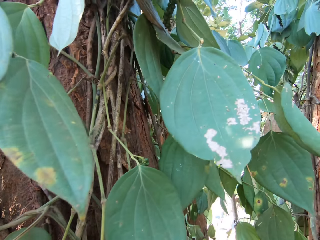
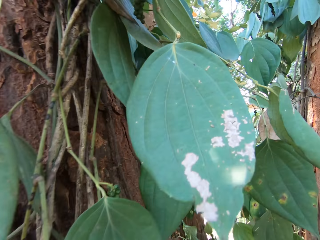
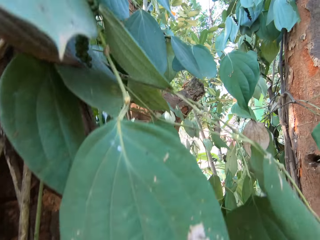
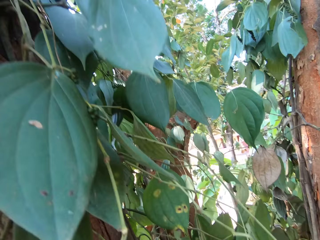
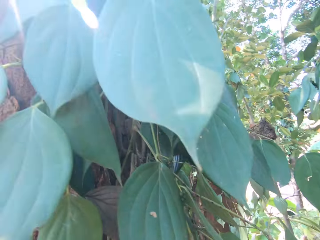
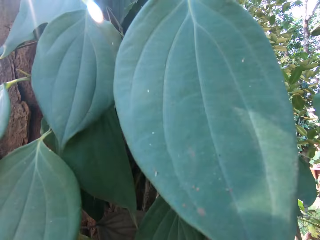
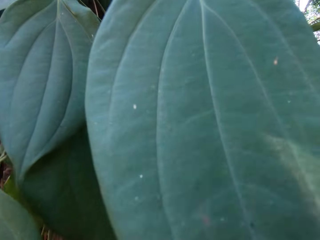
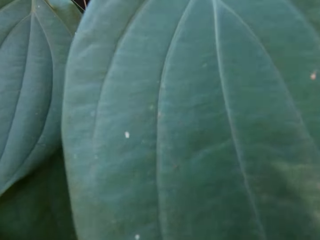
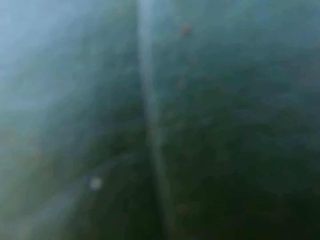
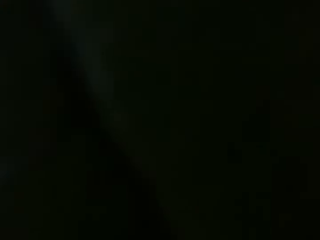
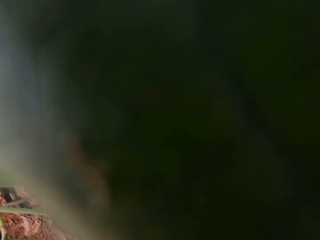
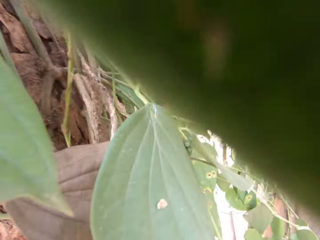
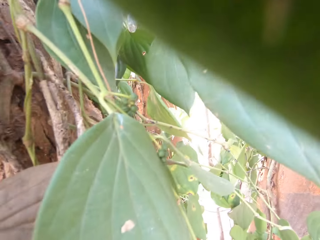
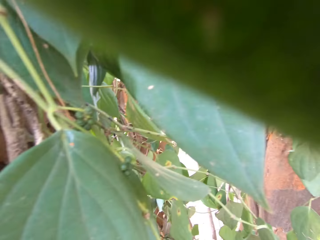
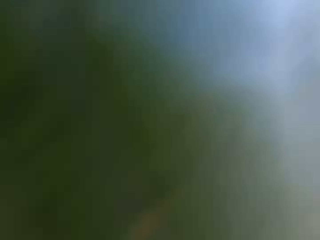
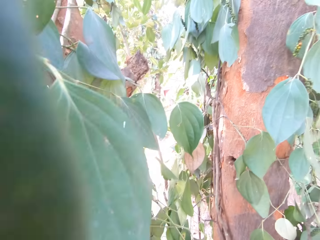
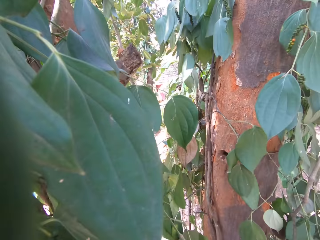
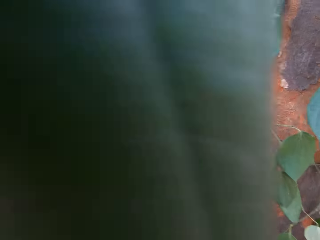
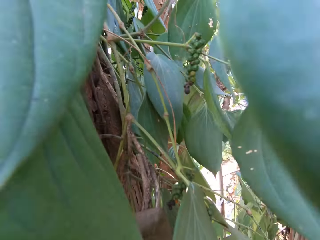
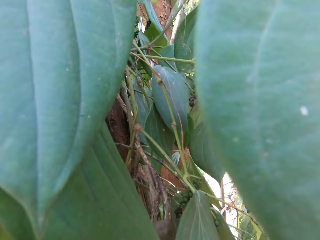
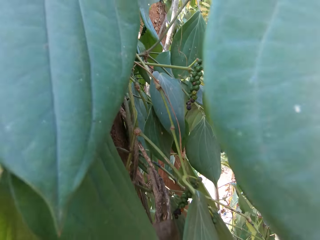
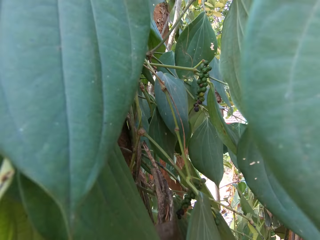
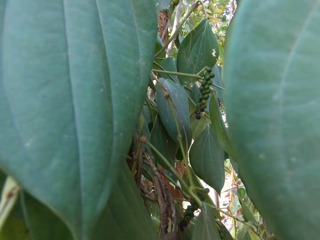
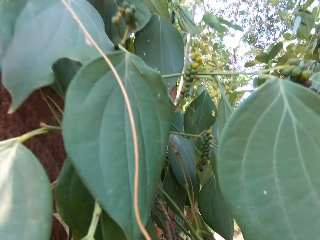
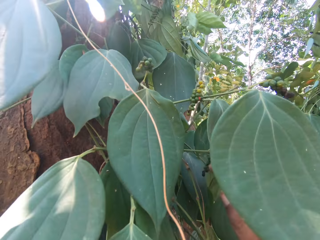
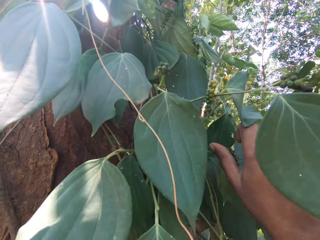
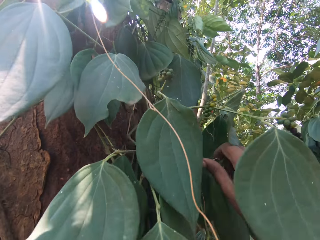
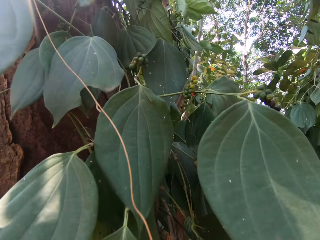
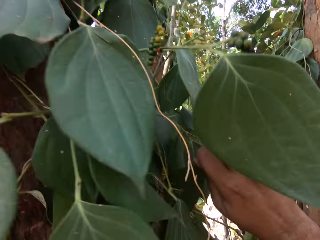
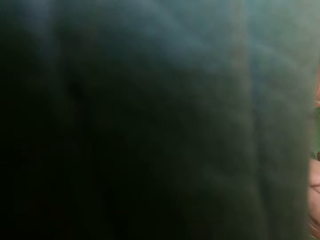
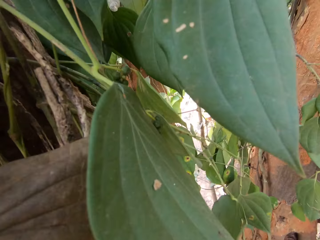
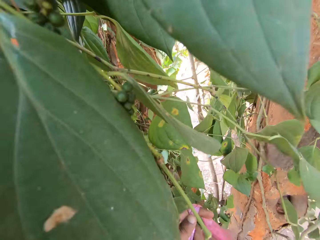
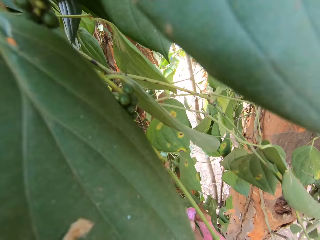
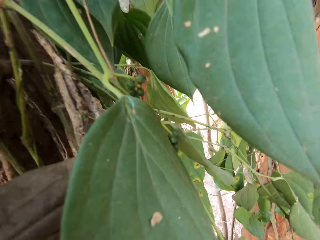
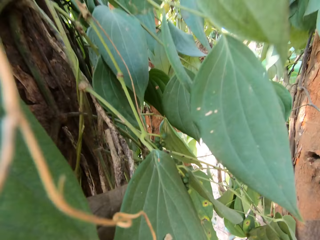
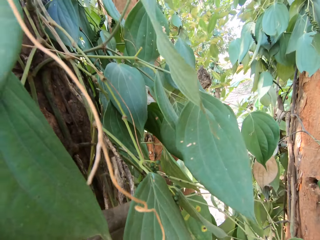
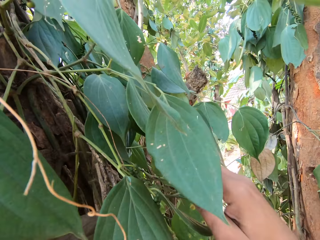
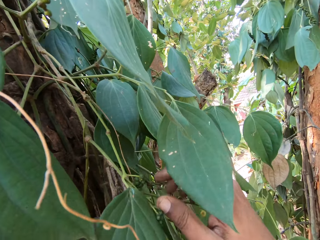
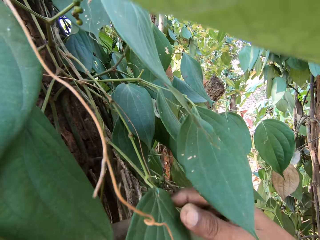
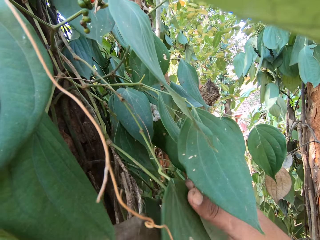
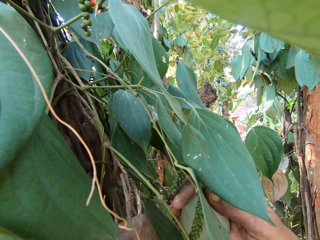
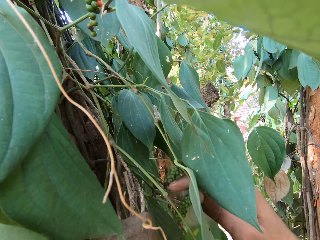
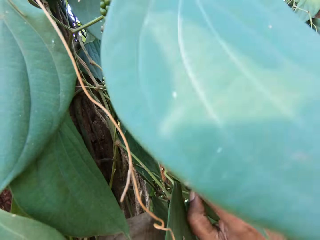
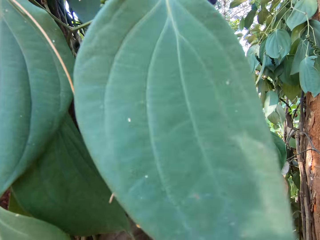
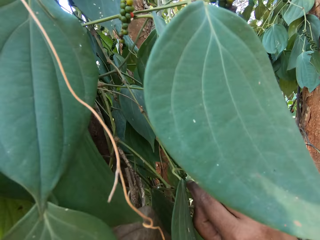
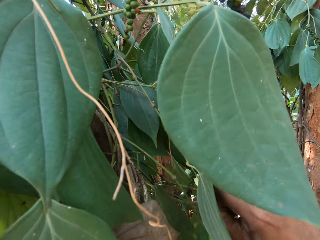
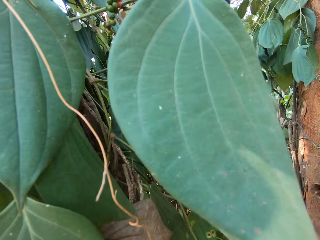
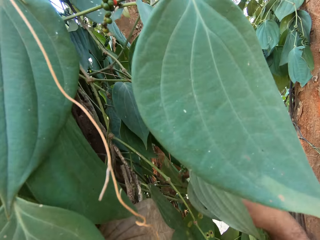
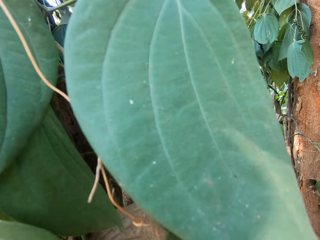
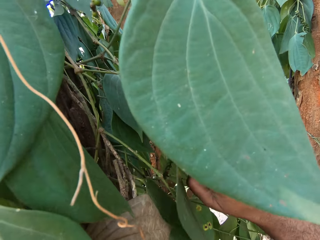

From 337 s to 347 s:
The camera wearer climbs the ladder with both limbs. He looks around. He plucks a sea grape fruit or leaf from the tree with his right hand. He places the leaf in the bag. He plucks the sea grape fruit from the tree with his right hand.

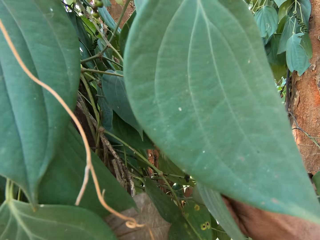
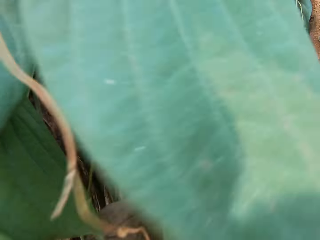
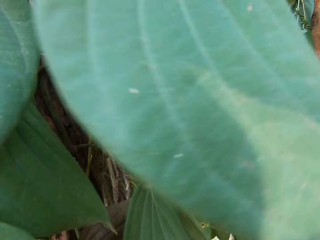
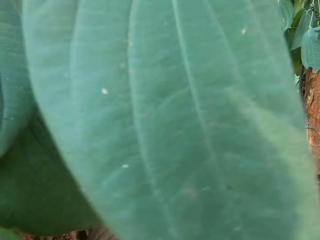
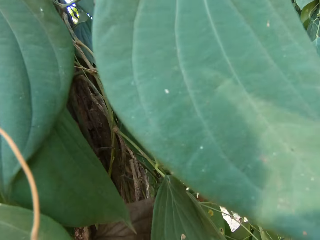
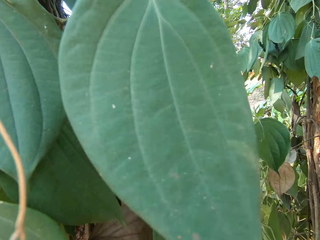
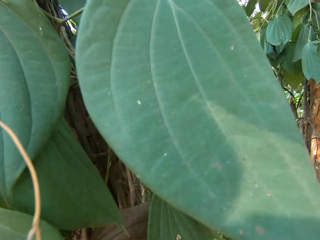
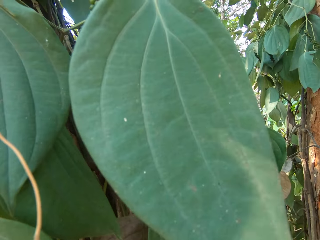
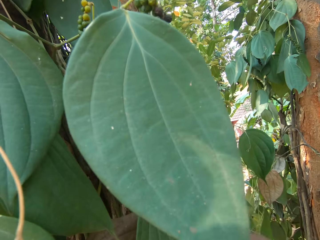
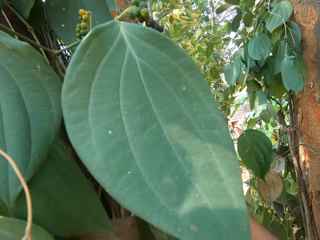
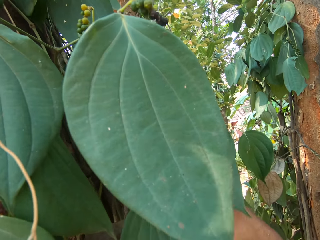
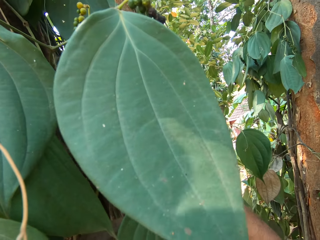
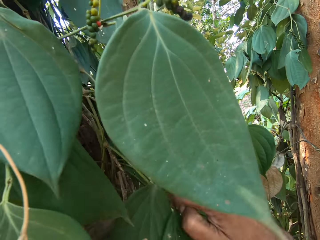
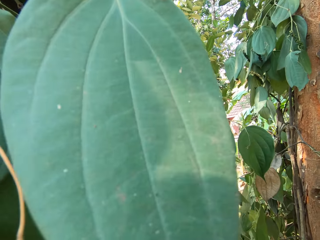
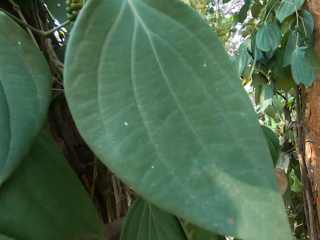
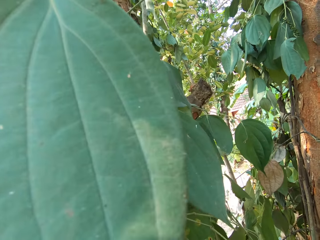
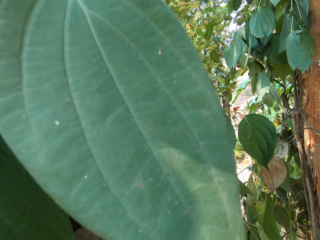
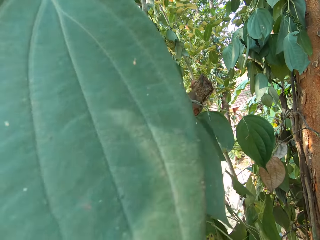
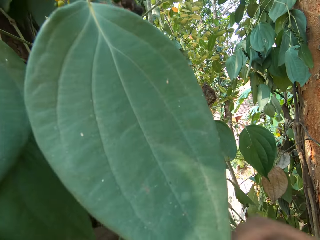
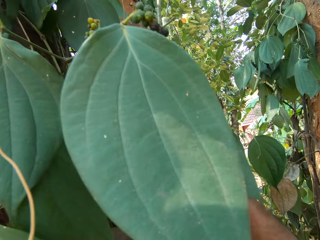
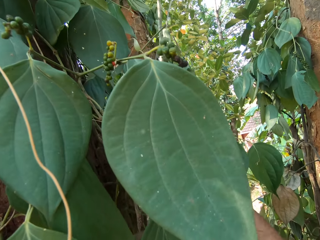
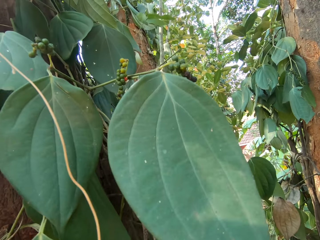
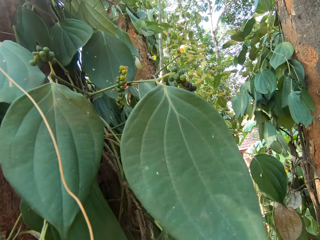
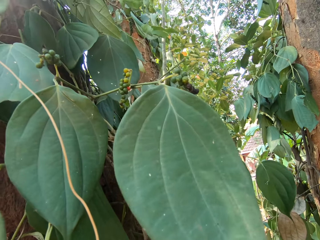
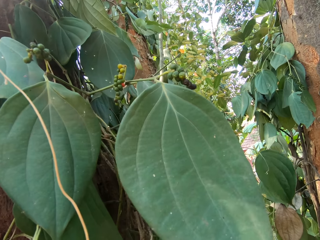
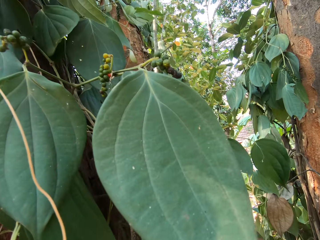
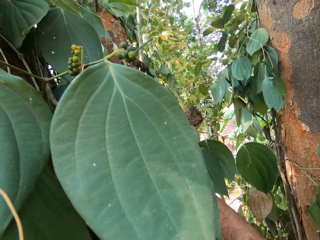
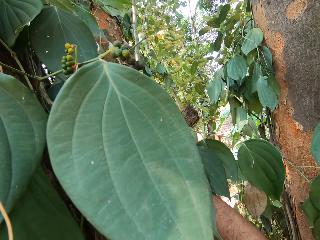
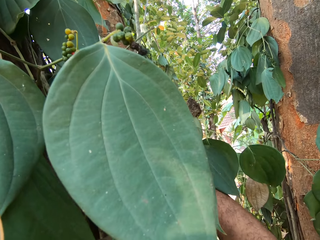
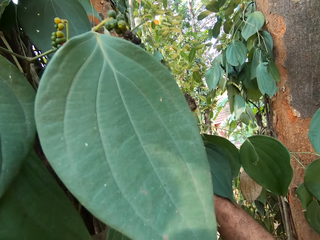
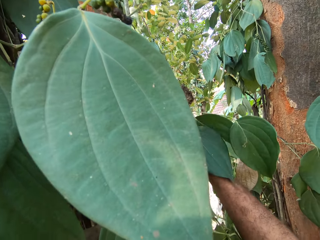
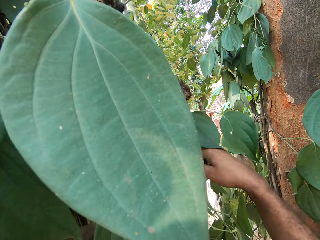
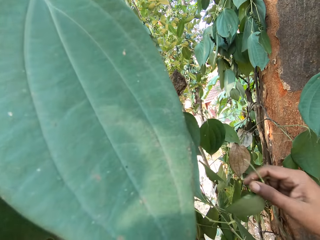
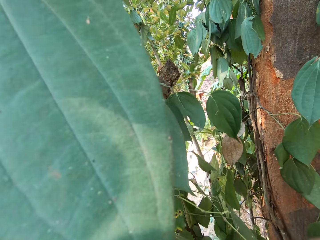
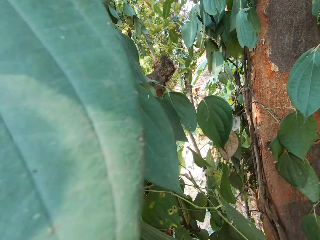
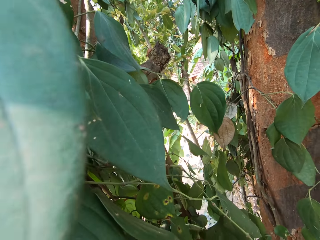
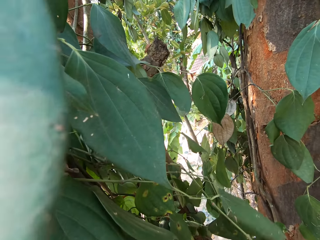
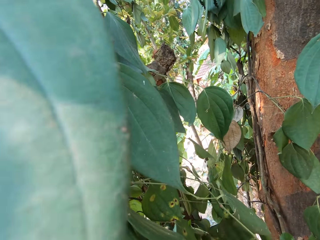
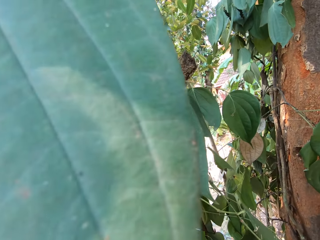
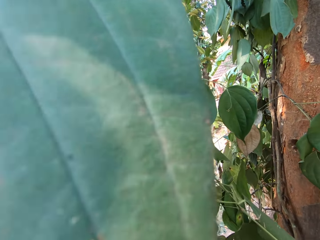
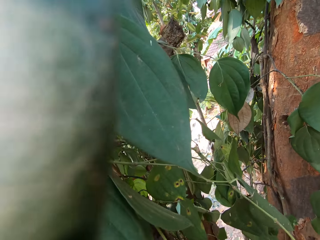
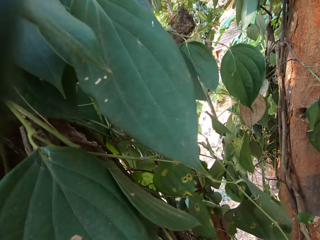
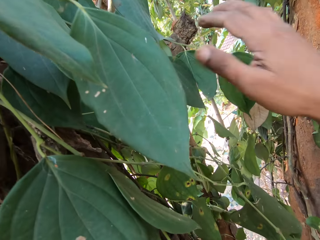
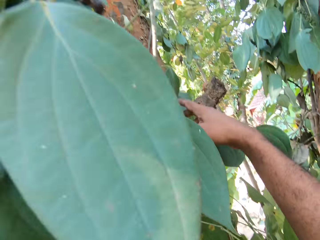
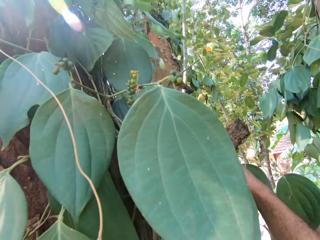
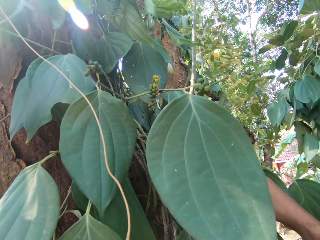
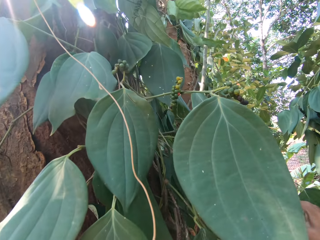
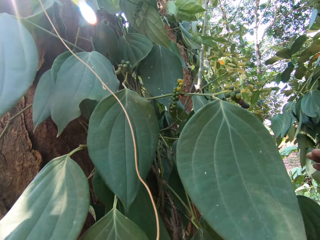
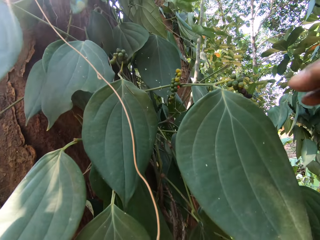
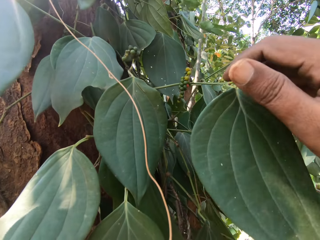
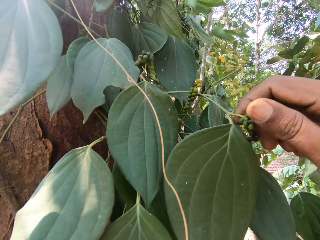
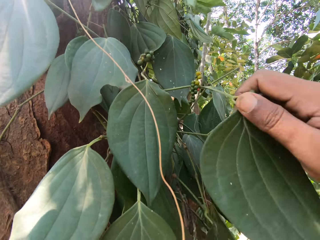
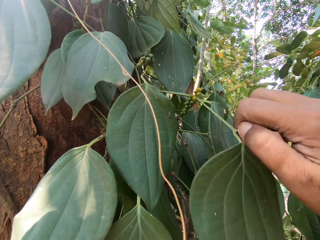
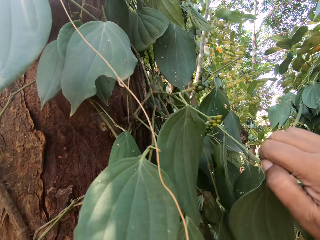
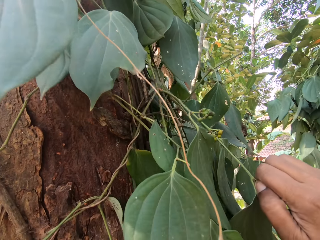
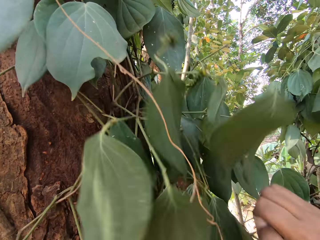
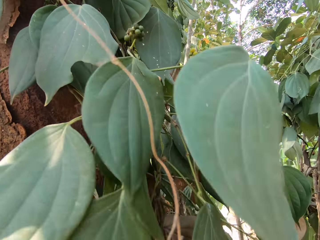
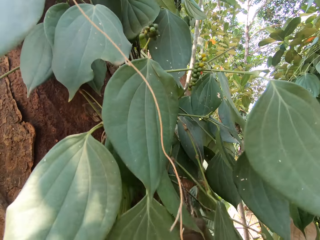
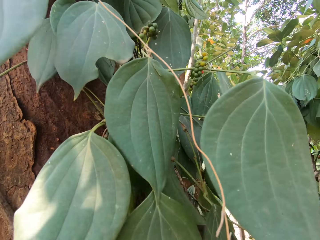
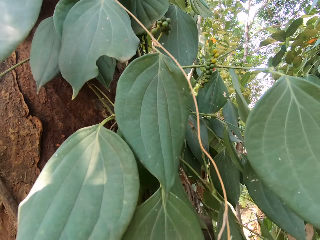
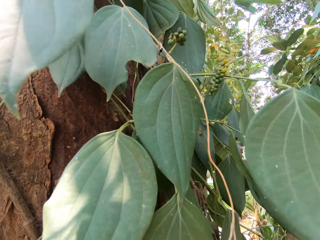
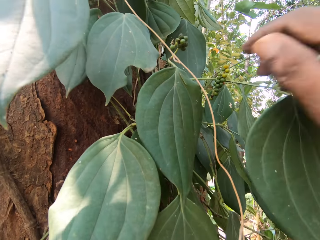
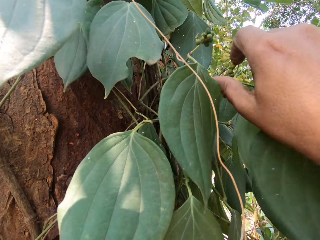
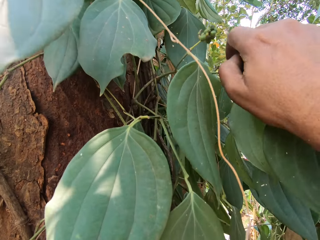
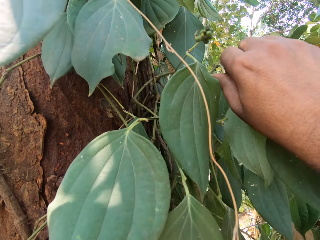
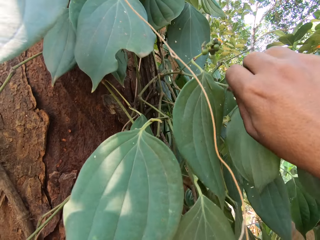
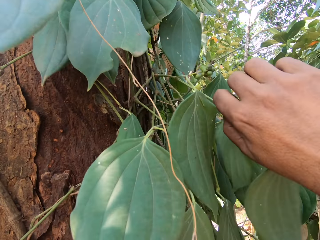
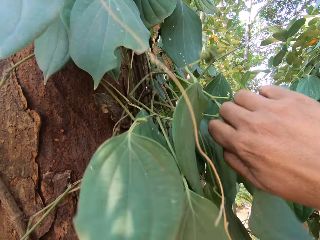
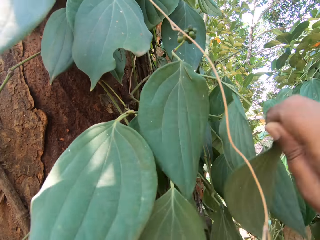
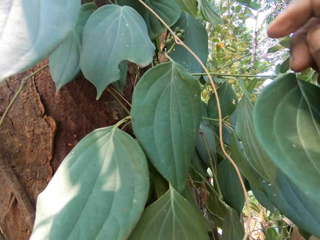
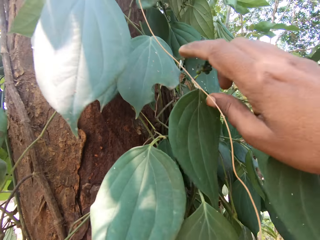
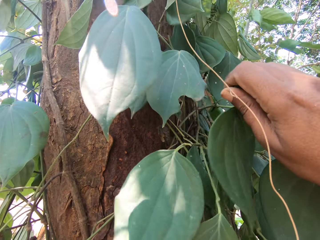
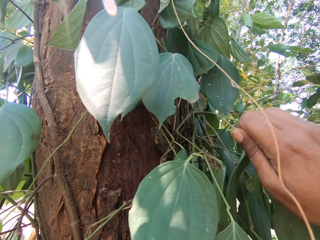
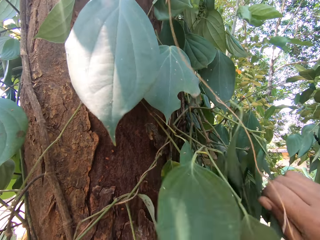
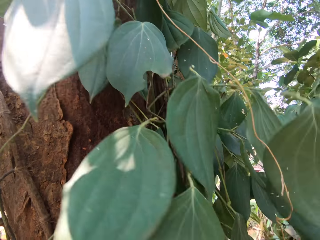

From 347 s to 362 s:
The camera wearer places the leaf in the bag. He plucks a sea grape fruit or leaf from the tree with his right hand. He places the leaf in the bag. He plucks the sea grape fruit from the tree with his right hand. He places the leaf in the bag. He plucks the sea grape fruit from the tree with his right hand. He places the leaf in the bag. He plucks the sea grape fruit from the tree with his right hand. He plucks the sea grape fruit from the tree with his right hand.
